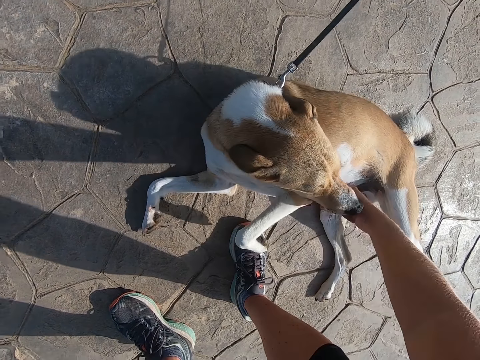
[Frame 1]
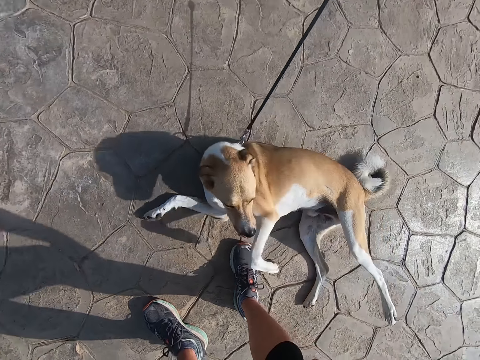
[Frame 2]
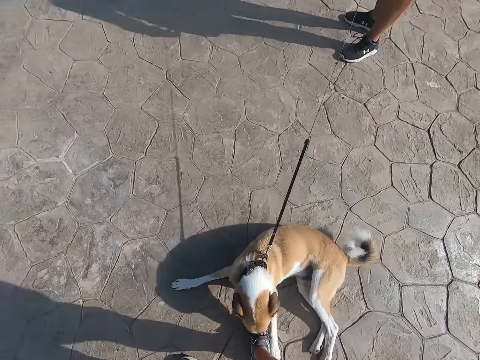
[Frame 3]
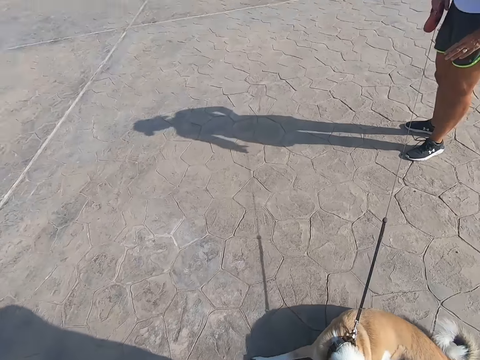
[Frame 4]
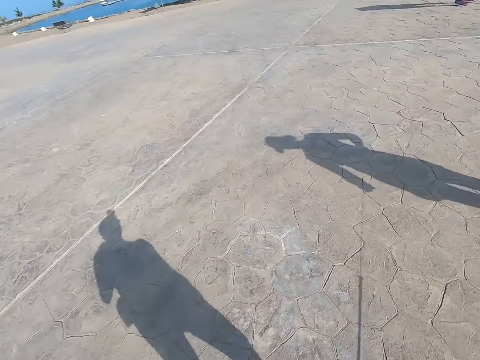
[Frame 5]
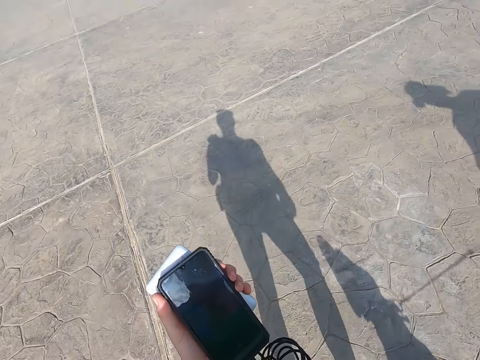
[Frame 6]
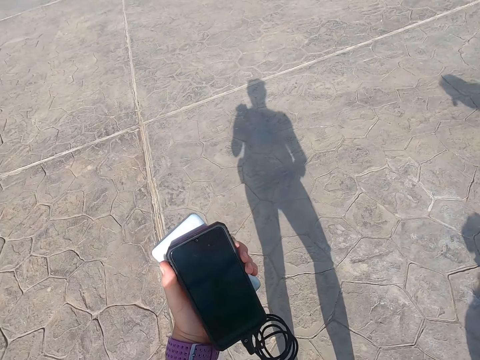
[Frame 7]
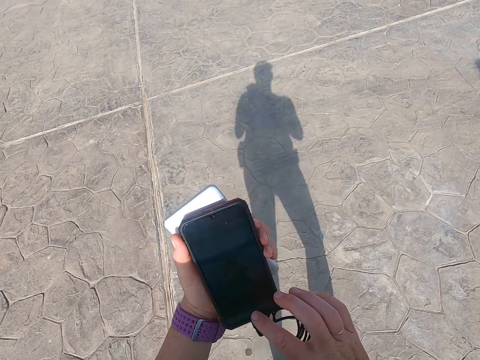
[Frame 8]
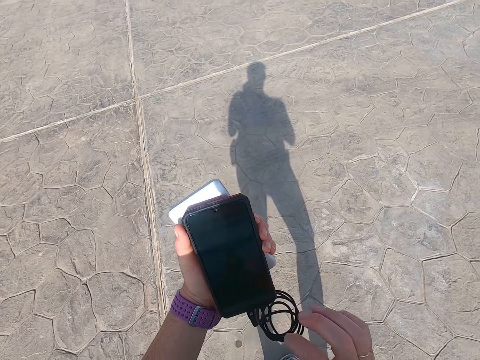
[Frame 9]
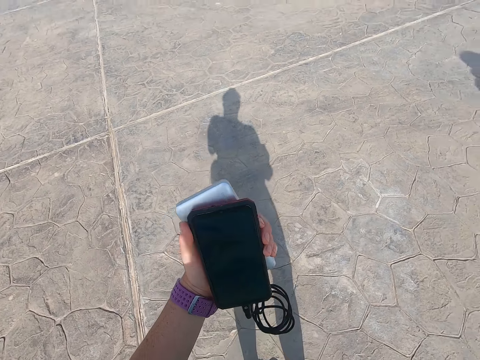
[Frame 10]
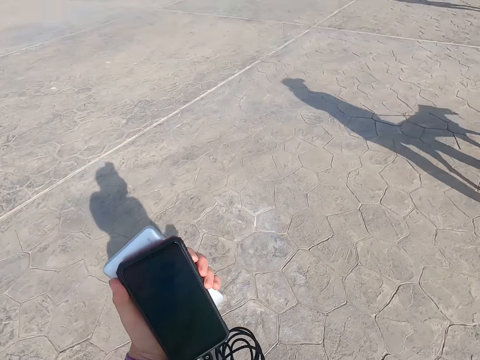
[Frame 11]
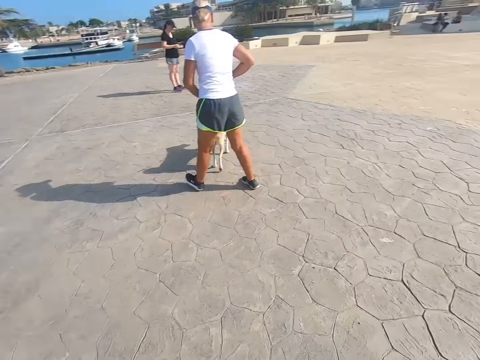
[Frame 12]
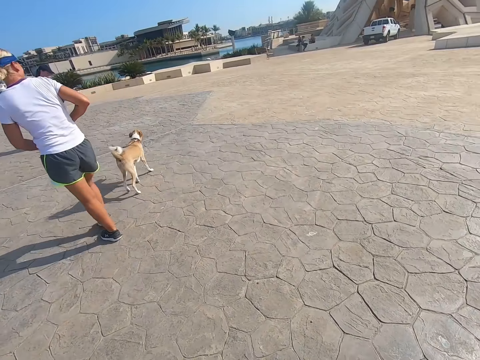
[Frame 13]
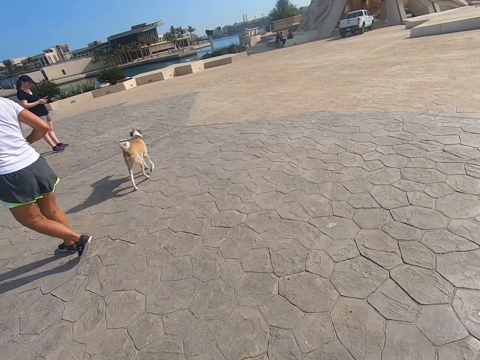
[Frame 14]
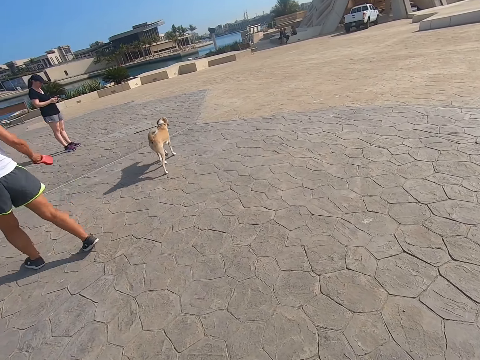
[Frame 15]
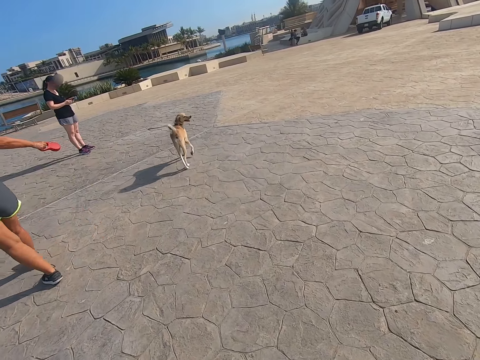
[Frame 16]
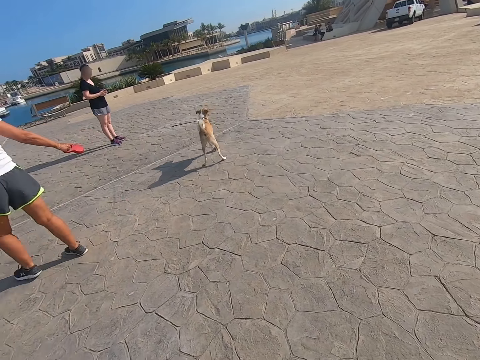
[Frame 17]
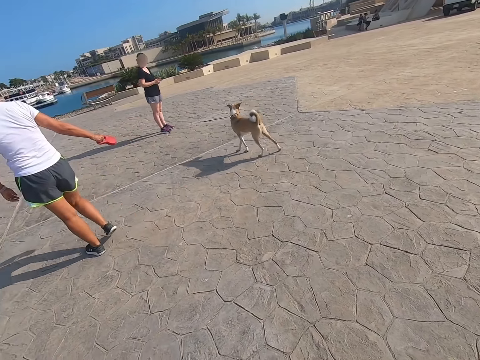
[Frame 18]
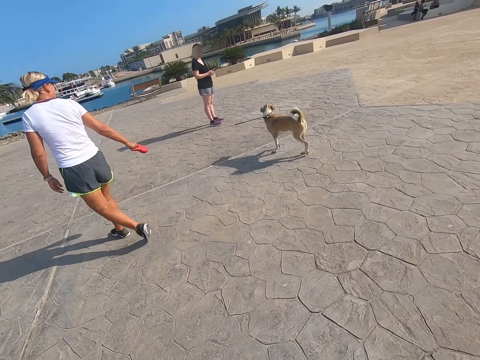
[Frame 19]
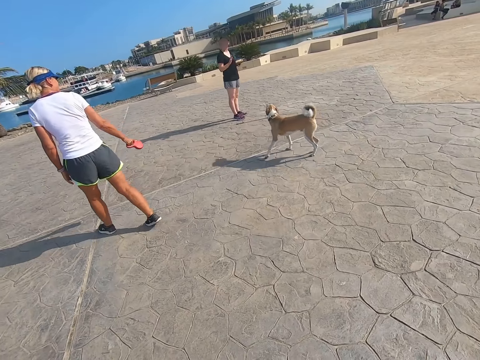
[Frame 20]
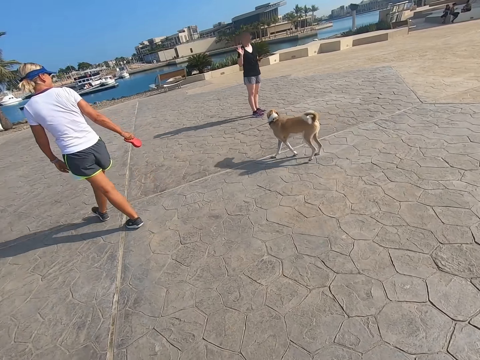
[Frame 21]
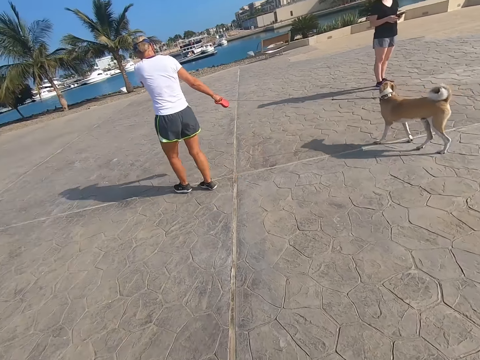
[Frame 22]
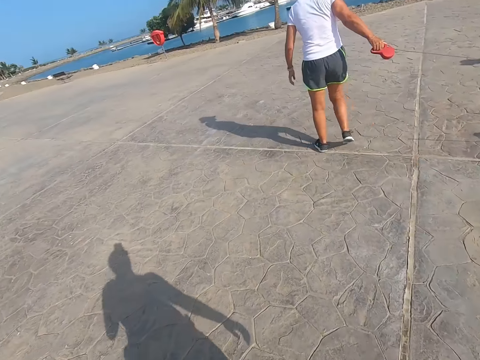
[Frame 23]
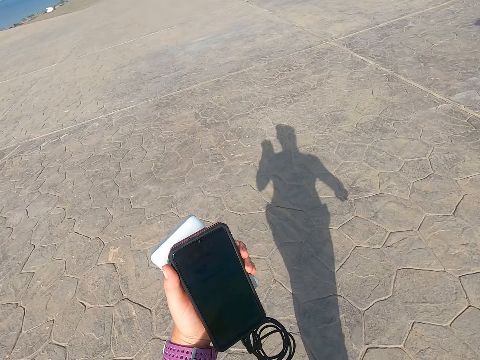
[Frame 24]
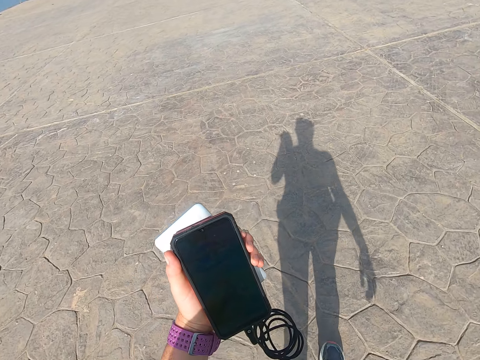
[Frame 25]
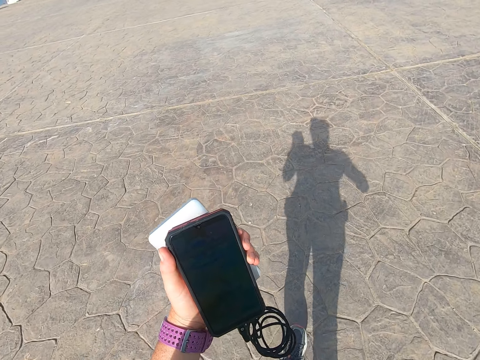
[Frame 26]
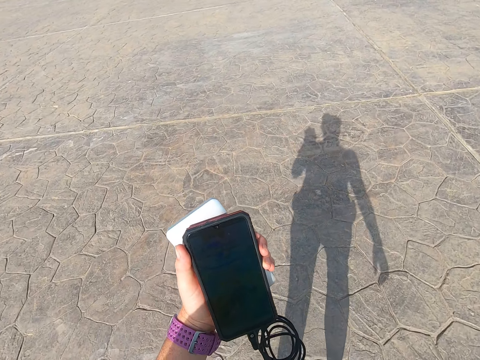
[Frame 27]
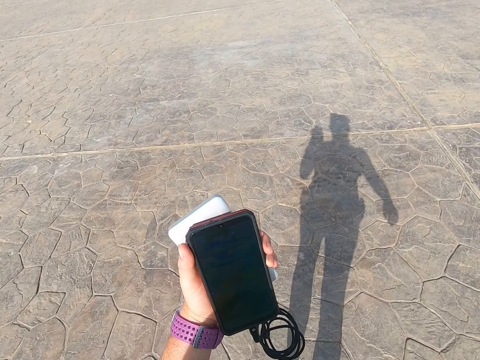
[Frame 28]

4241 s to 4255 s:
A person holds a leash. The camera wearer looks around. They play a game on the cell phone. They walk on the beach park. The person pulls a dog. The camera wearer walks on the beach park again. Another person waves at the first person. The first person pulls the dog. The camera wearer stares at the phone. They play a game on the cell phone.

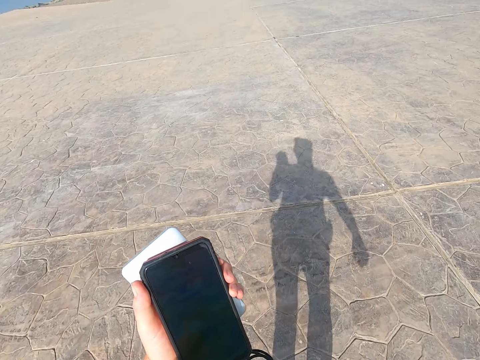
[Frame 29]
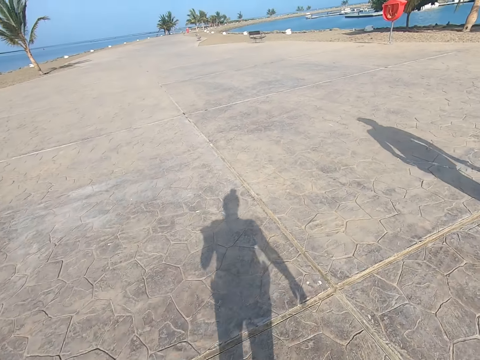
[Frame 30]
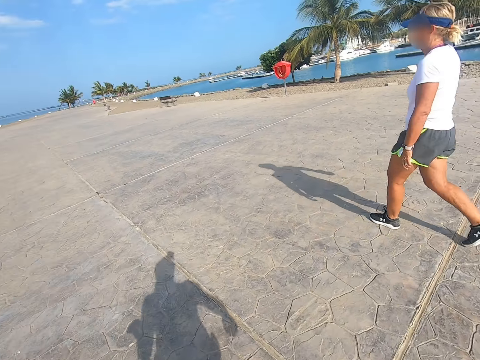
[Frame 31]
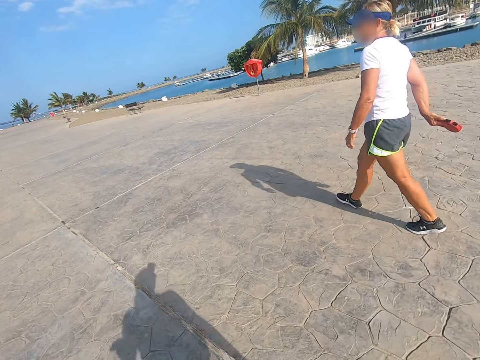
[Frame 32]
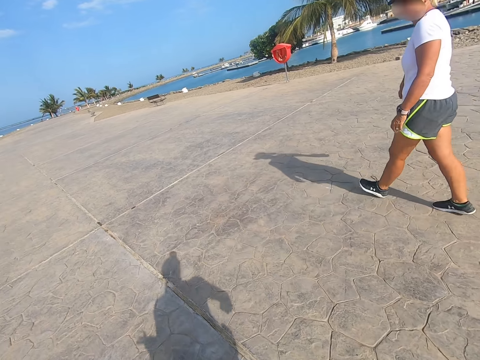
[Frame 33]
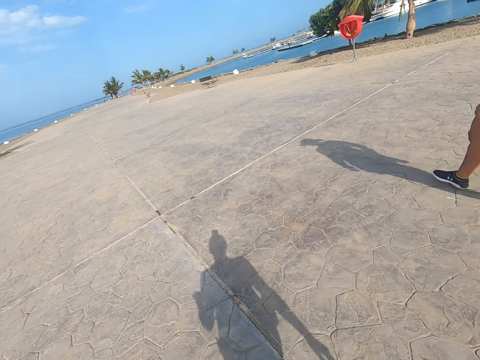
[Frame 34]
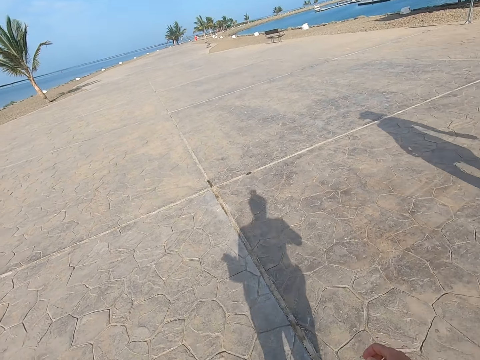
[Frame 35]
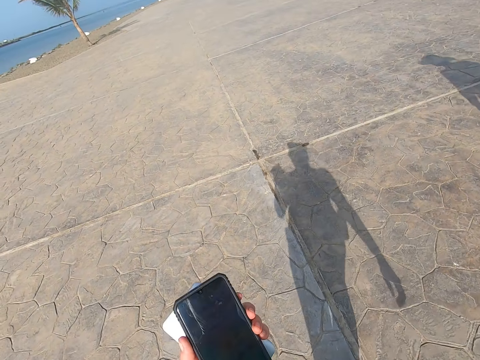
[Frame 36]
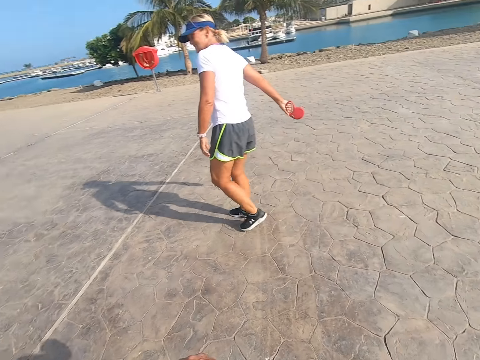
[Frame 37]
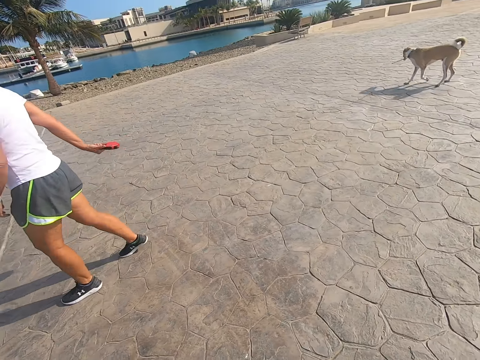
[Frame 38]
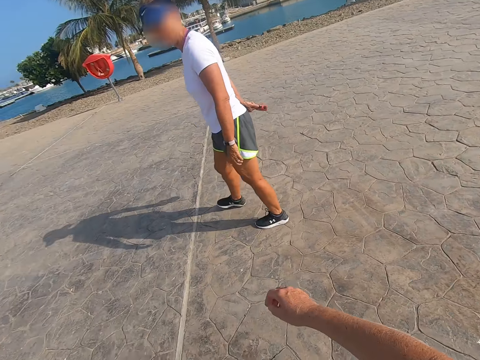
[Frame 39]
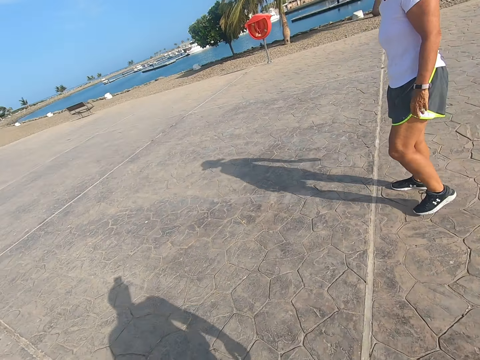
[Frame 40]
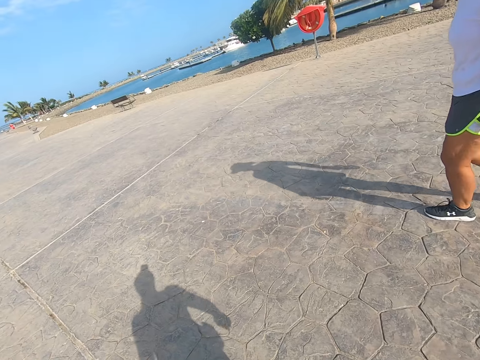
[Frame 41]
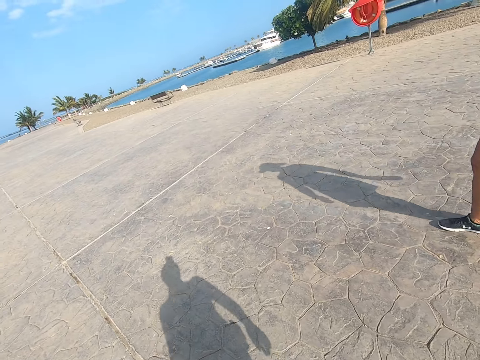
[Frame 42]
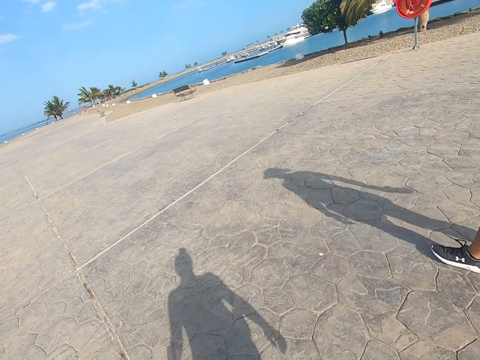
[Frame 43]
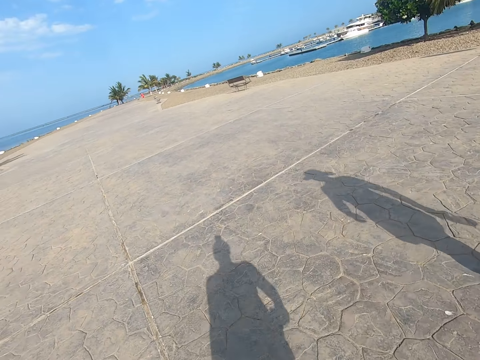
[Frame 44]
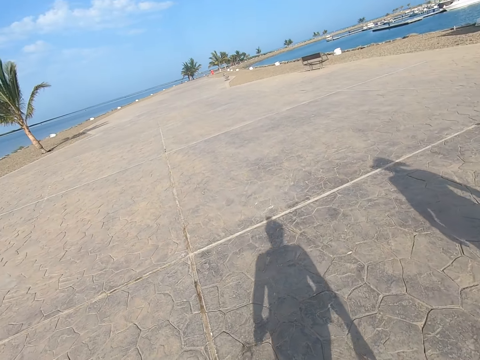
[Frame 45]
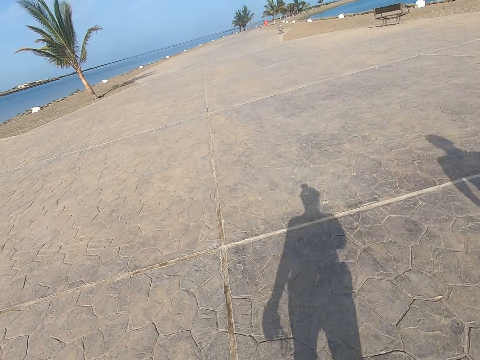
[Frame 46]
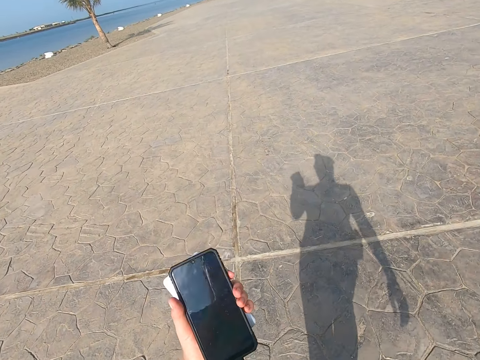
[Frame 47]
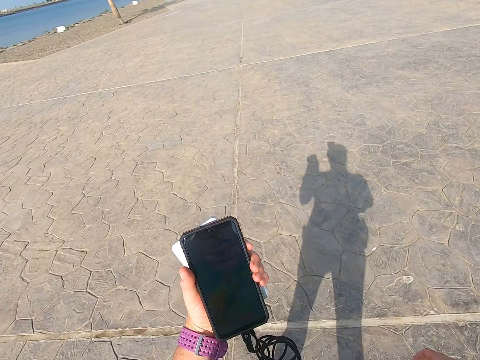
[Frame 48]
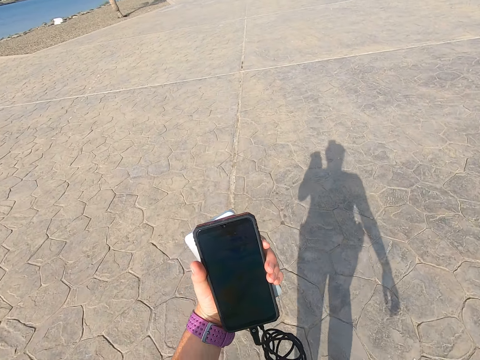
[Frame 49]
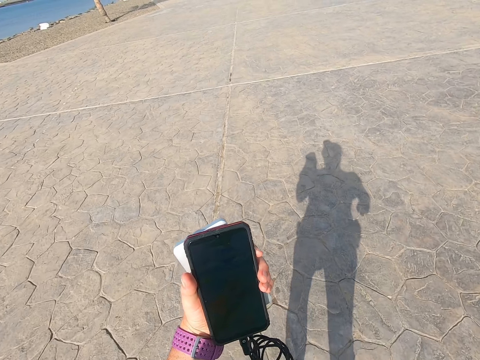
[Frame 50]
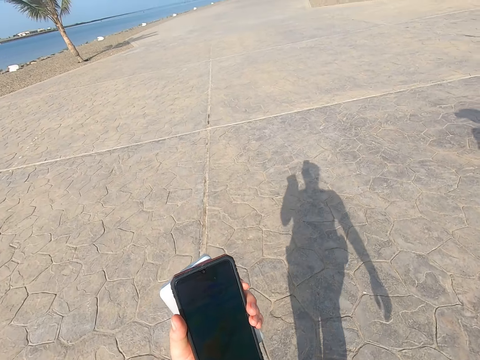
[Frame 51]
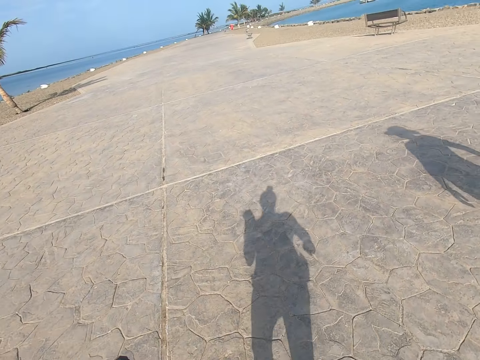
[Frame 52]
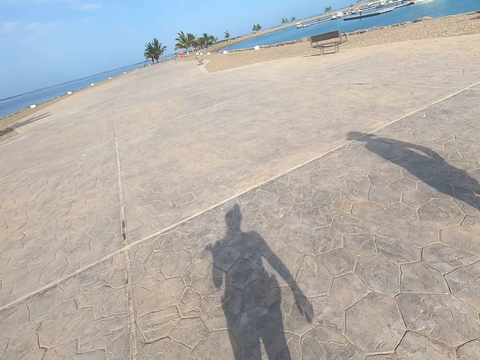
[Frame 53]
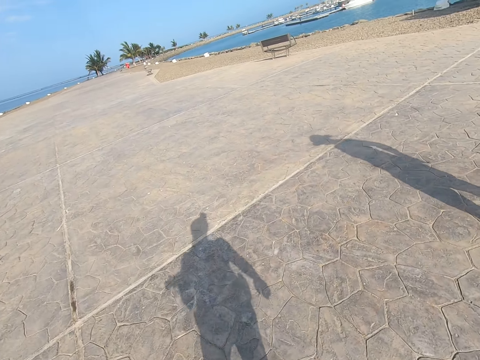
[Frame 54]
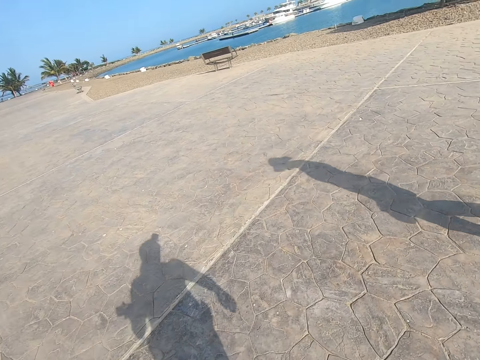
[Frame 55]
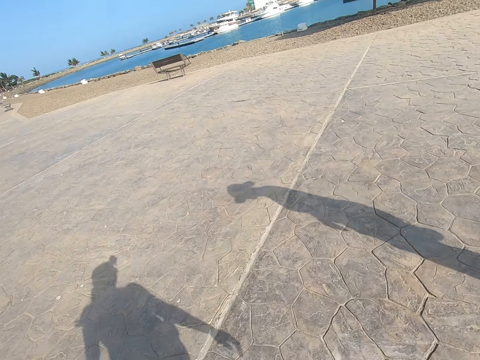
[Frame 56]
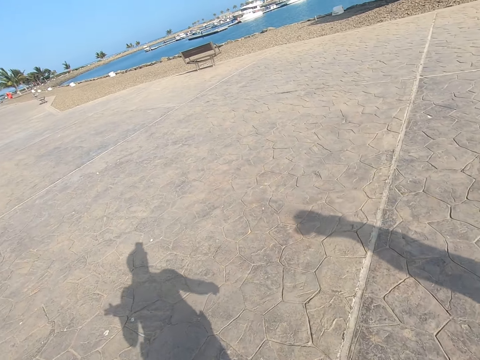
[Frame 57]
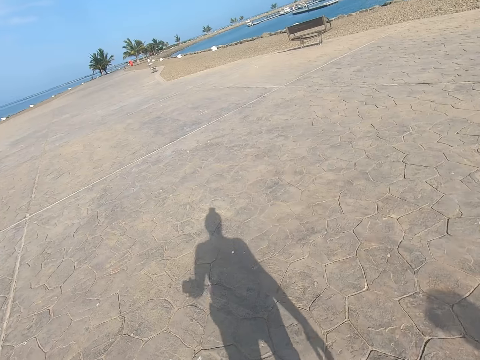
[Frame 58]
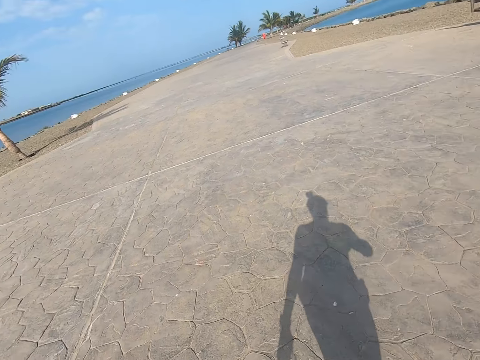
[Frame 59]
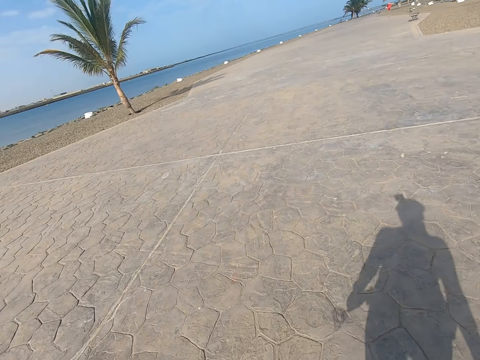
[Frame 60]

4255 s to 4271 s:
A person walks around. The camera wearer walks on the beach park. The person pulls a dog. The camera wearer walks around. They stare at a phone. They play a game on the cell phone. They walk on the beach park.
